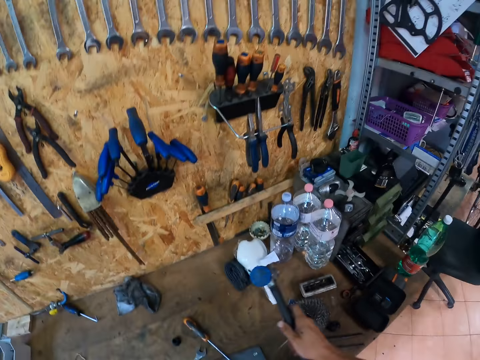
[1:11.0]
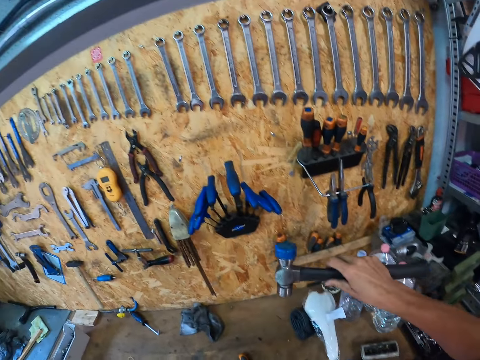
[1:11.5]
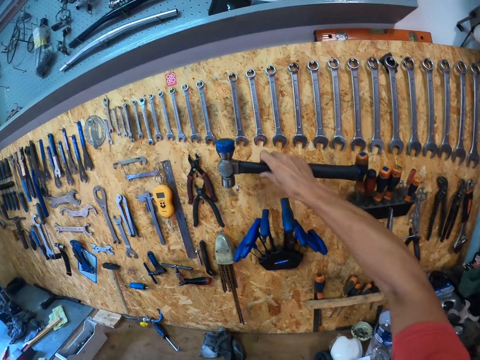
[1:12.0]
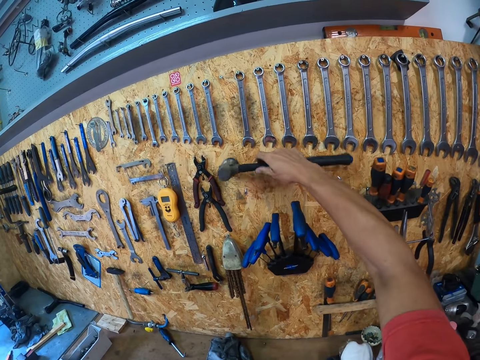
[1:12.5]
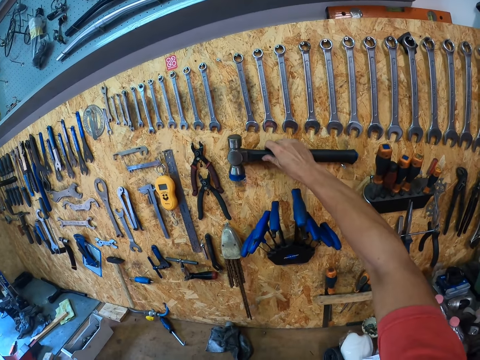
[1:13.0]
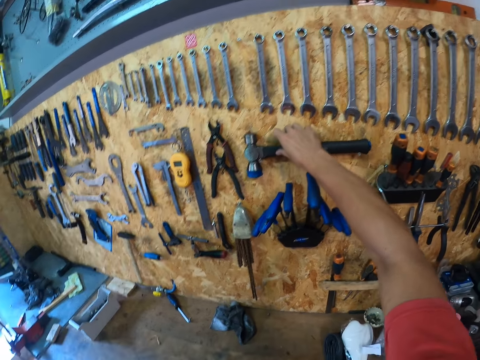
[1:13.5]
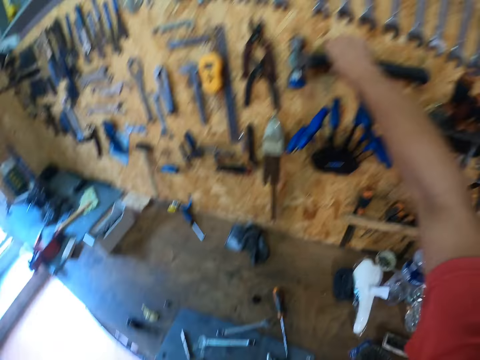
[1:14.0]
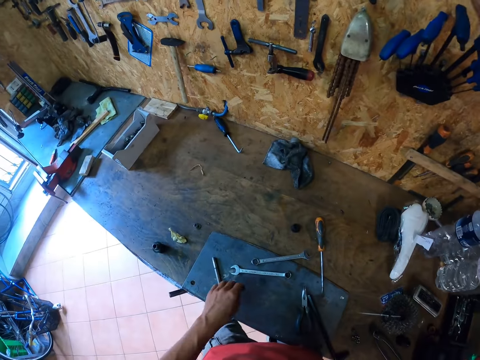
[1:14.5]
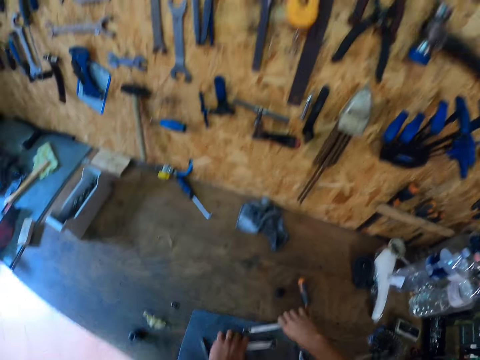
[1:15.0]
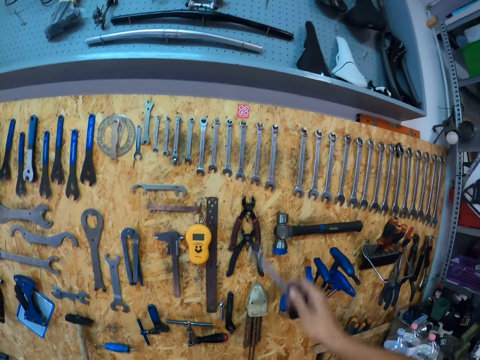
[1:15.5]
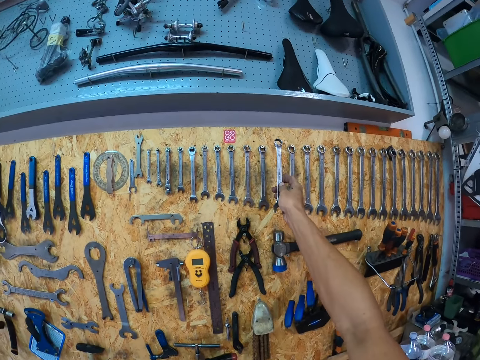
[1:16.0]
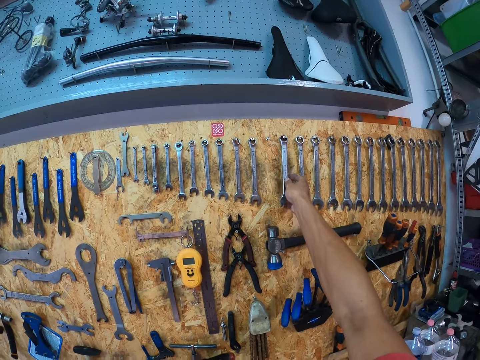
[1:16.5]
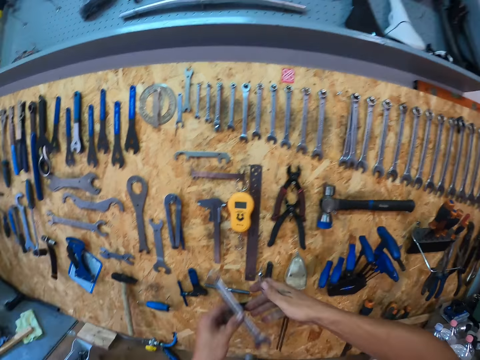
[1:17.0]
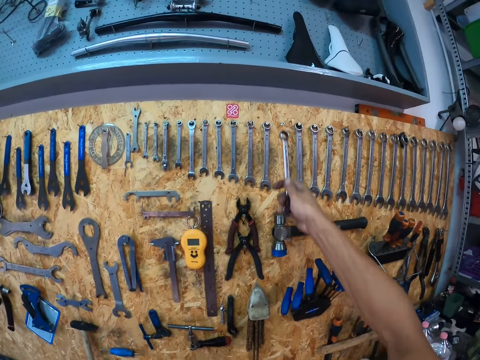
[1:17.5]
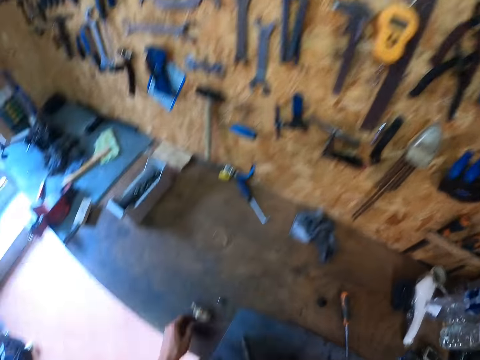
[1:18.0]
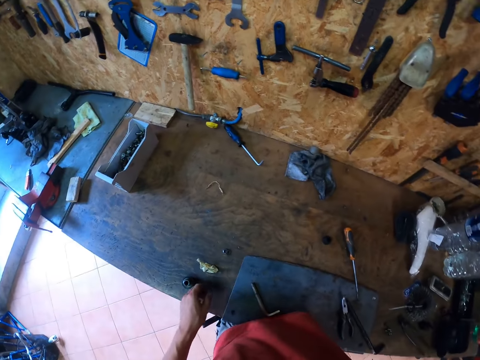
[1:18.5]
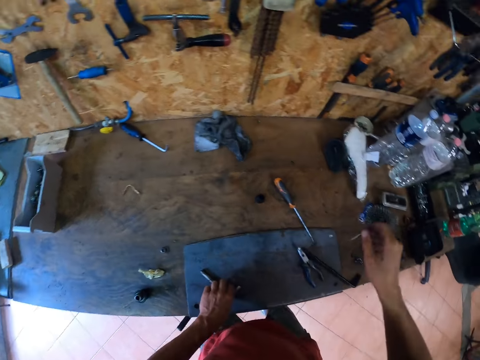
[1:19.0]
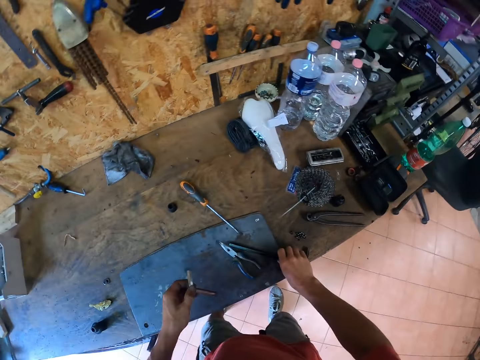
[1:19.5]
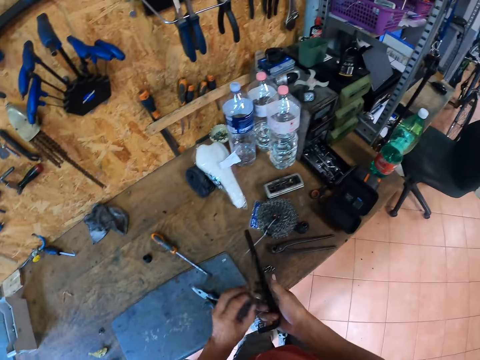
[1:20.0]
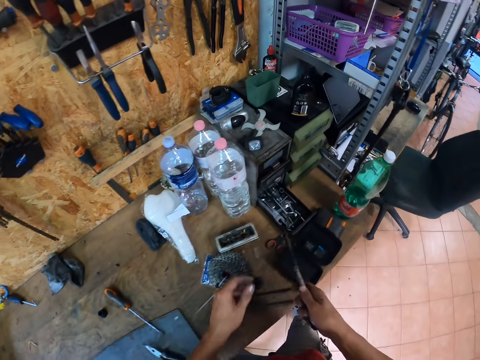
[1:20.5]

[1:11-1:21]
The camera wearer hangs the hammer on the toolkit wall cabinet. He picks up two spanners with both hands from the table. He hangs one spanner on the toolkit wall cabinet. He passes the other spanner from his left hand to his right hand. He hangs the spanner on the toolkit wall cabinet. He picks up an Allen key or impact bolt extractor and a chisel or bike wheel axle with his left hand and his right hand respectively. He passes the Allen key from his left hand to his right hand.
